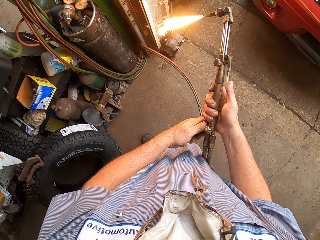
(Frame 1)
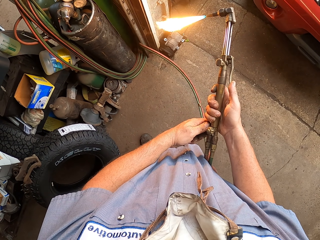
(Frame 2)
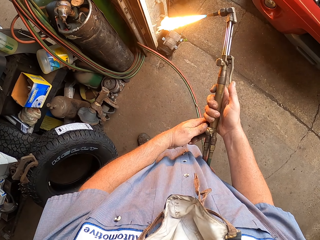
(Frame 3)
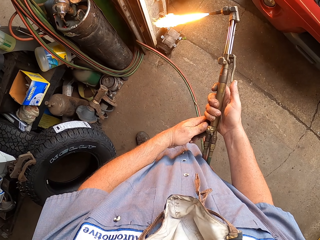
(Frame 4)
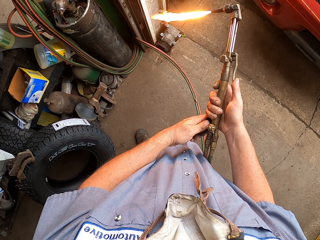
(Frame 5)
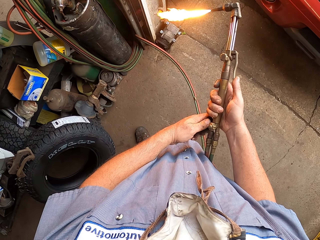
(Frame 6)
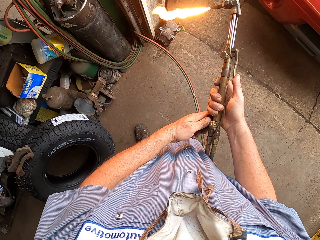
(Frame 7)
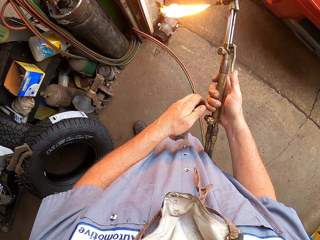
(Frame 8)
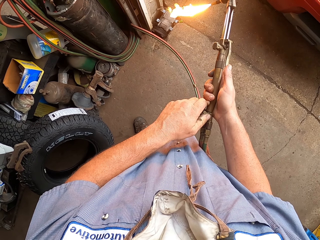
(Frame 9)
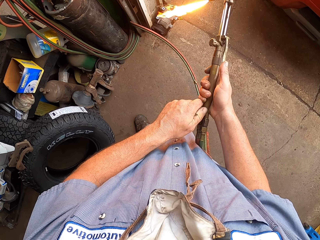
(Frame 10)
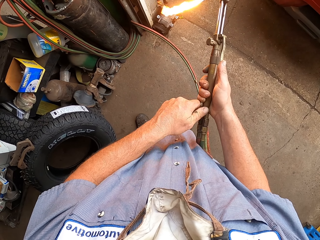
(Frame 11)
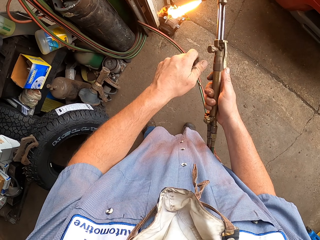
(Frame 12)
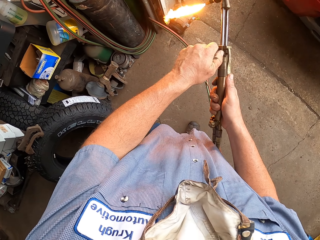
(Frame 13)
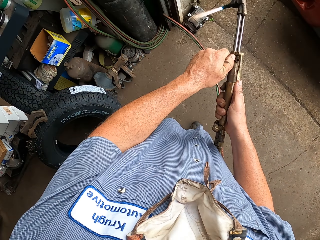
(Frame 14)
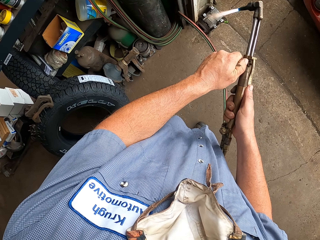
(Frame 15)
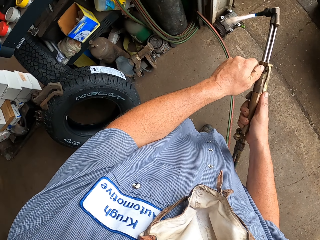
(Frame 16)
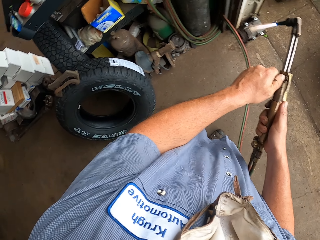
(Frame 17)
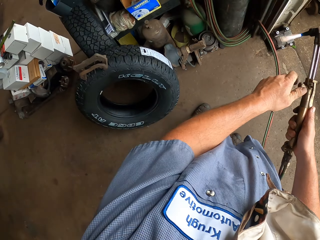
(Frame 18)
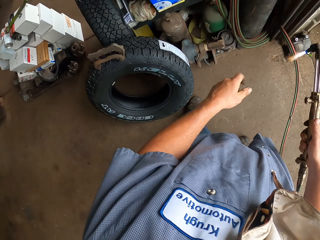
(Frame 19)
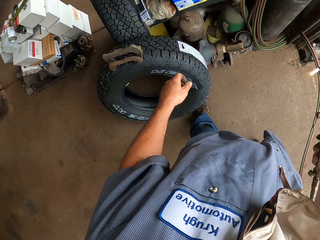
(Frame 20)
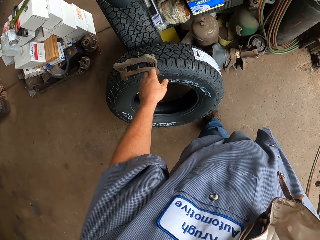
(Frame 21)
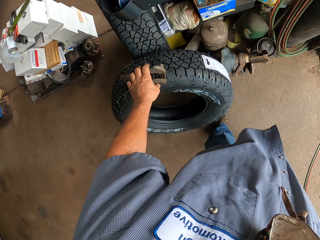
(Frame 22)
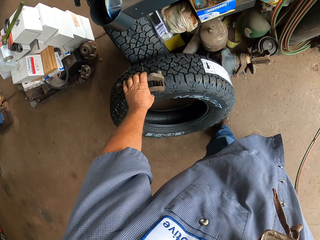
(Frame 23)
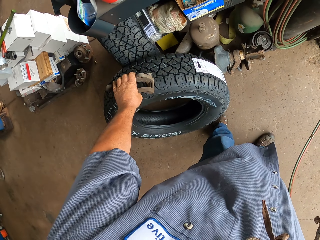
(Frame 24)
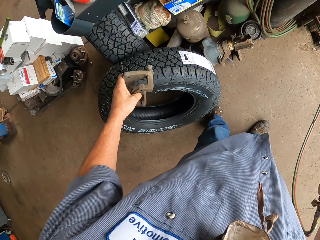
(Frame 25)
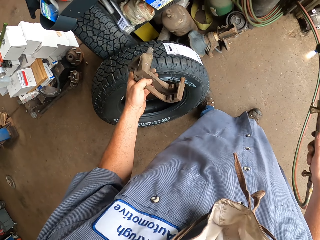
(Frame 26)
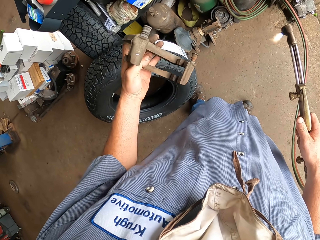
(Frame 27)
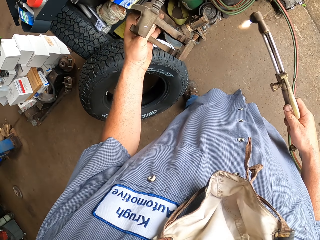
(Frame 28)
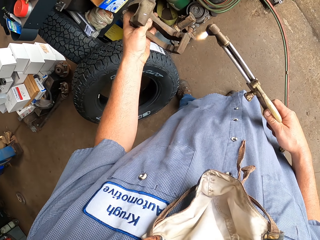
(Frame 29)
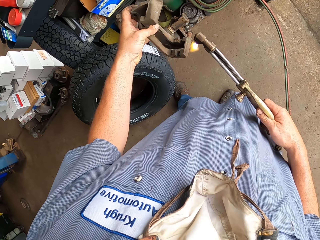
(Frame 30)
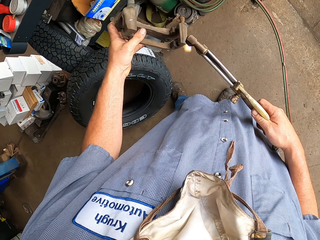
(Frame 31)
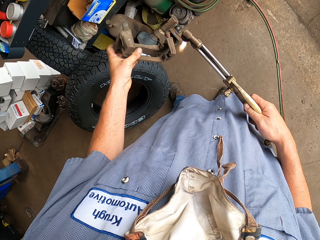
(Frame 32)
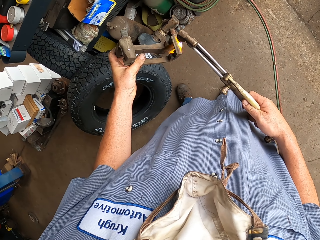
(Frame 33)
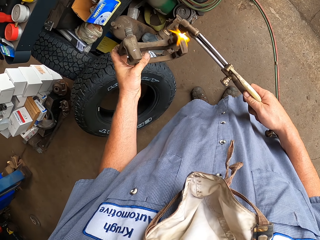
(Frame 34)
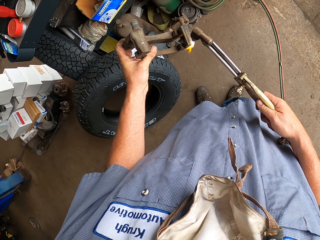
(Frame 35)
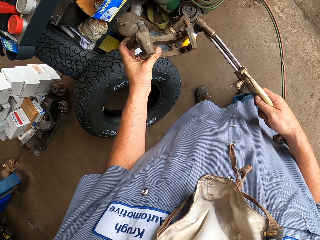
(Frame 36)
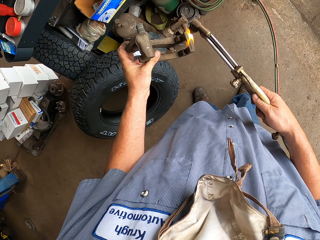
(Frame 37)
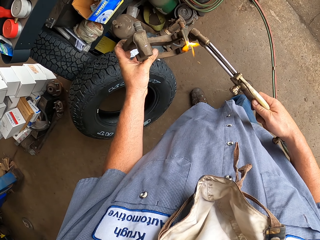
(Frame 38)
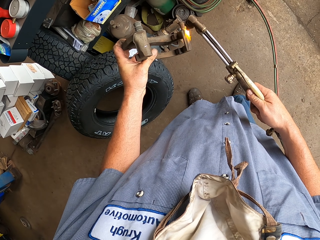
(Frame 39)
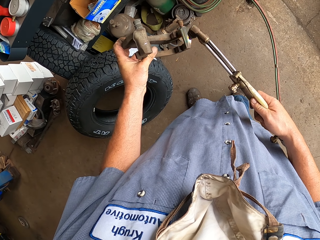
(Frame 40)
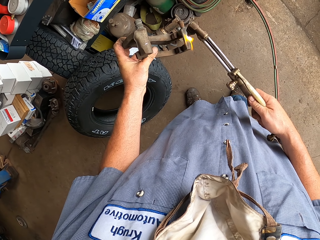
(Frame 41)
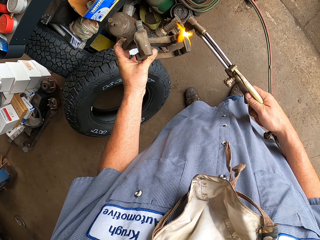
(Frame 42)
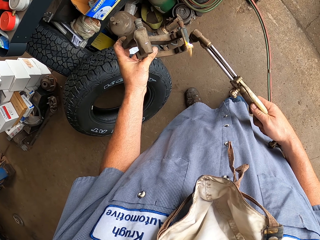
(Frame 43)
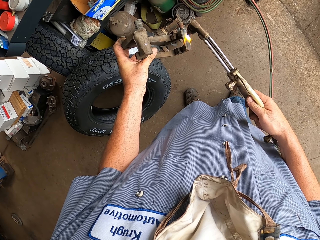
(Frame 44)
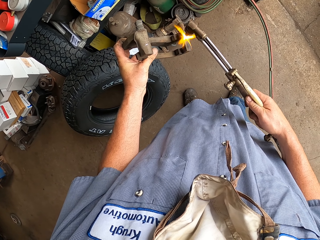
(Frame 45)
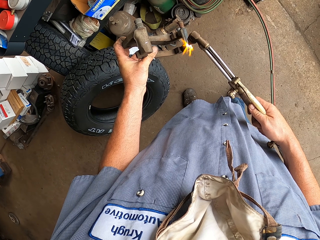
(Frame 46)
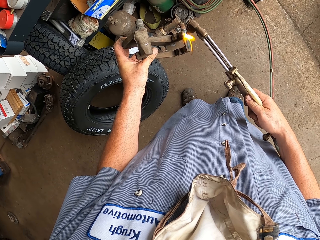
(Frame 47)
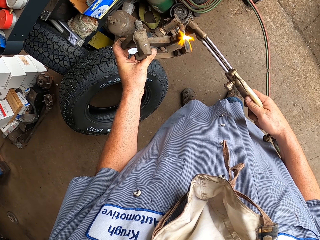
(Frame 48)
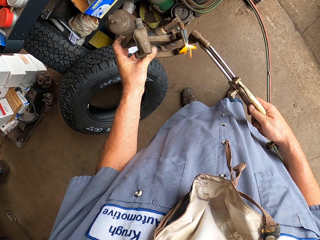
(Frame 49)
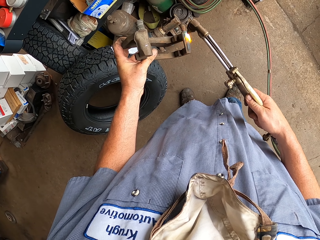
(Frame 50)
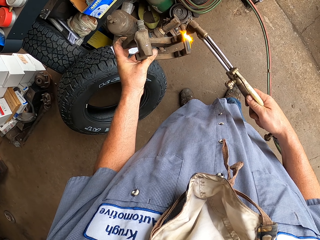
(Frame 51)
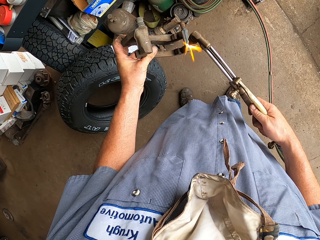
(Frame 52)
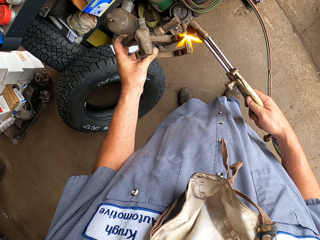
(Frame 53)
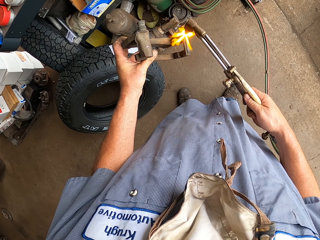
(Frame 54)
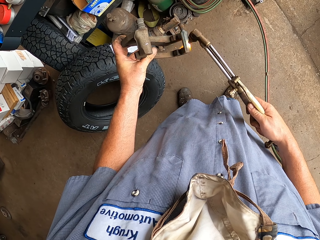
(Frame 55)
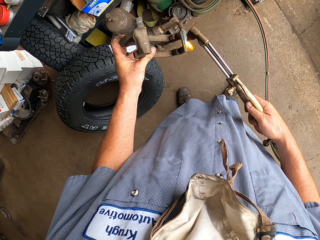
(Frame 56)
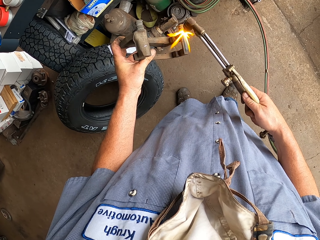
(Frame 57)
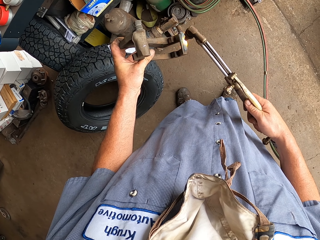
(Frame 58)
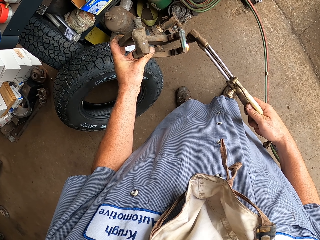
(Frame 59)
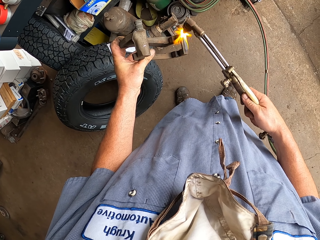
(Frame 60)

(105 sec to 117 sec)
The camera wearer regulates the fire. They take the spare on the tire. They burn the spare metal. They weld something with a welding tool.

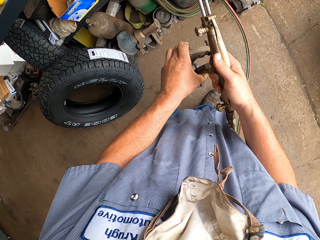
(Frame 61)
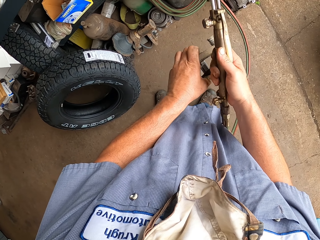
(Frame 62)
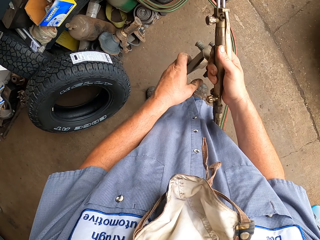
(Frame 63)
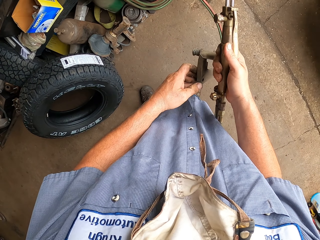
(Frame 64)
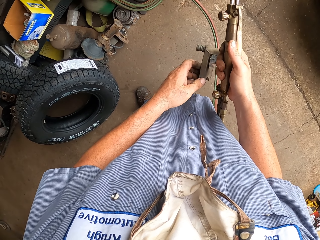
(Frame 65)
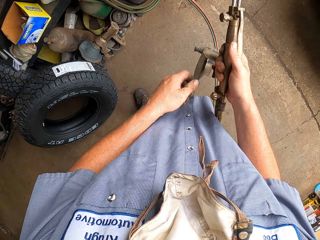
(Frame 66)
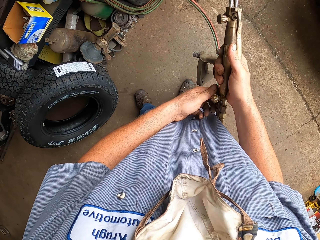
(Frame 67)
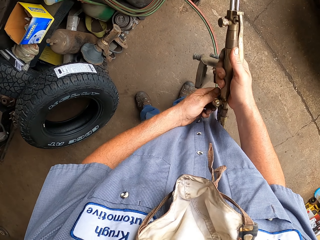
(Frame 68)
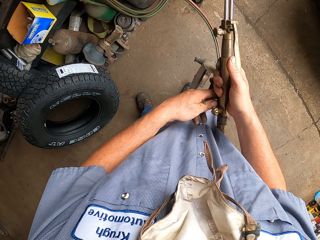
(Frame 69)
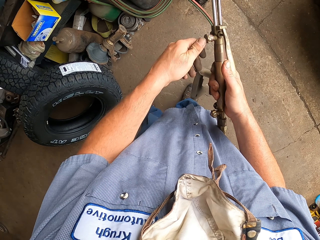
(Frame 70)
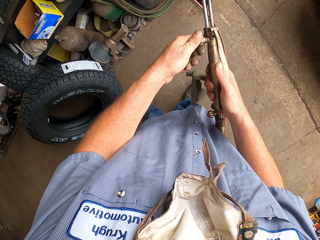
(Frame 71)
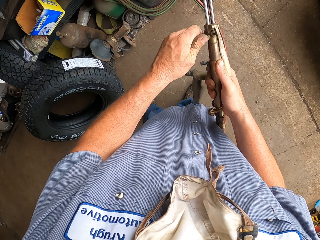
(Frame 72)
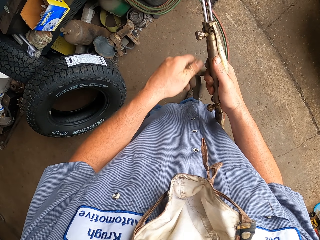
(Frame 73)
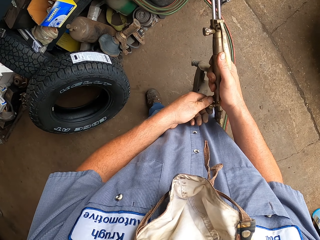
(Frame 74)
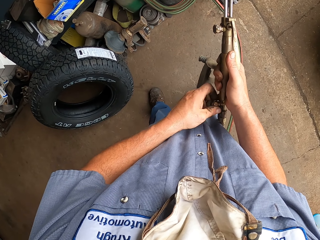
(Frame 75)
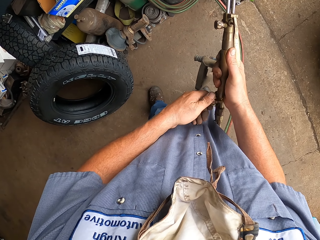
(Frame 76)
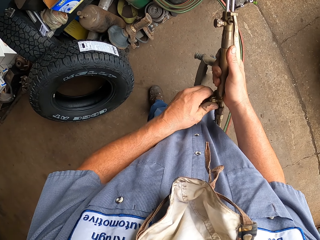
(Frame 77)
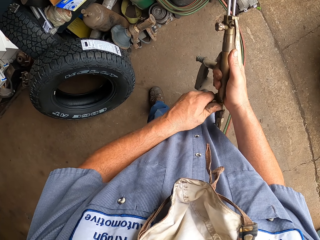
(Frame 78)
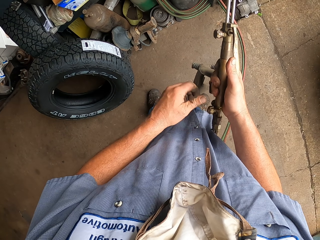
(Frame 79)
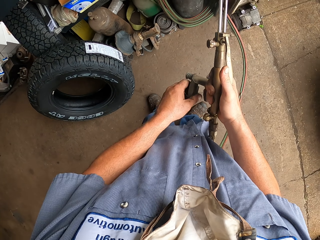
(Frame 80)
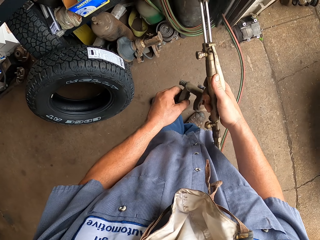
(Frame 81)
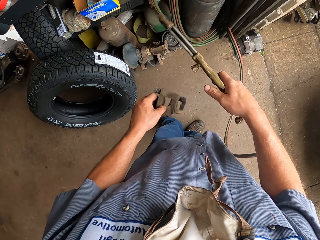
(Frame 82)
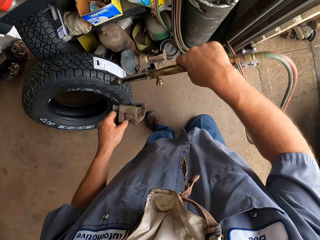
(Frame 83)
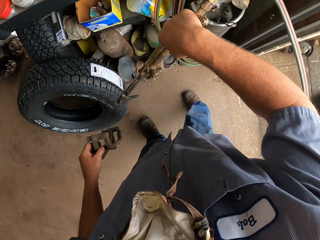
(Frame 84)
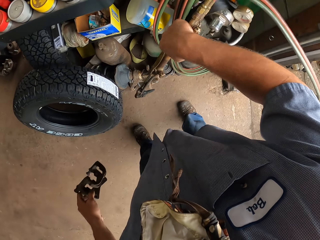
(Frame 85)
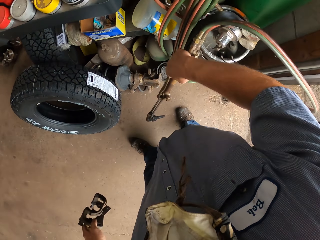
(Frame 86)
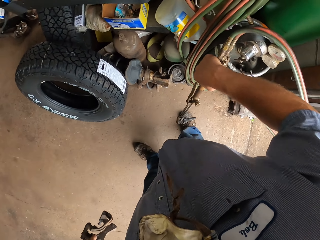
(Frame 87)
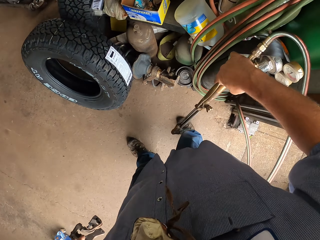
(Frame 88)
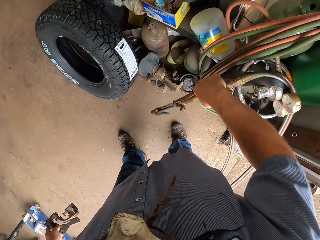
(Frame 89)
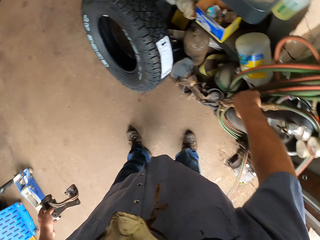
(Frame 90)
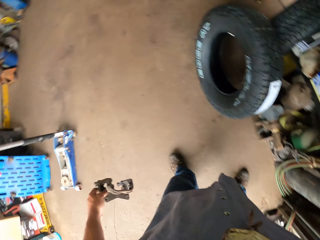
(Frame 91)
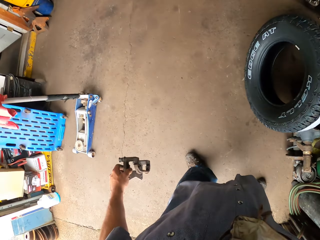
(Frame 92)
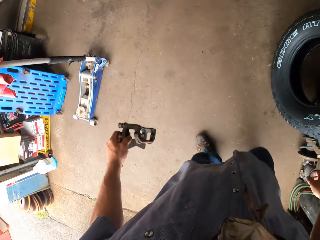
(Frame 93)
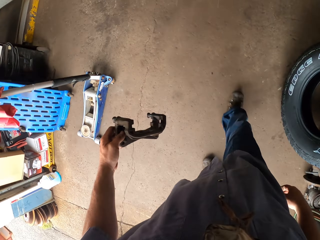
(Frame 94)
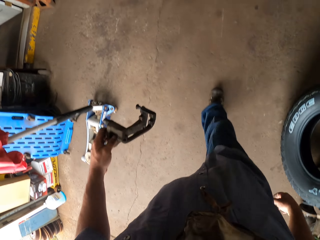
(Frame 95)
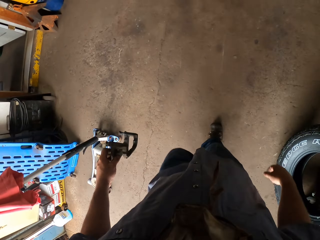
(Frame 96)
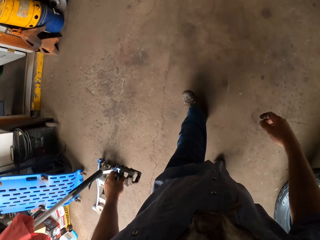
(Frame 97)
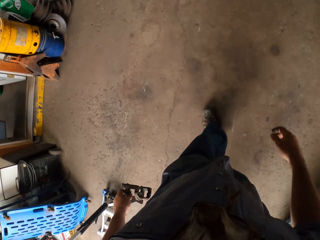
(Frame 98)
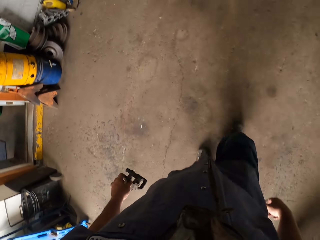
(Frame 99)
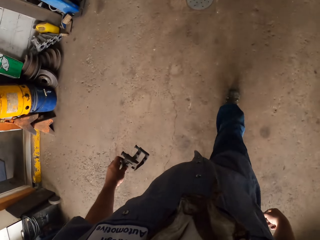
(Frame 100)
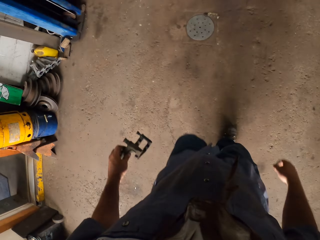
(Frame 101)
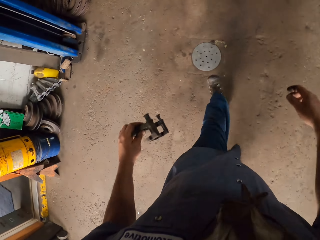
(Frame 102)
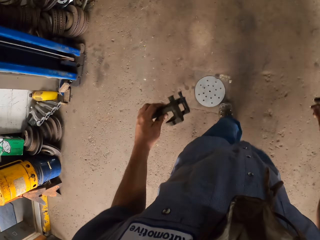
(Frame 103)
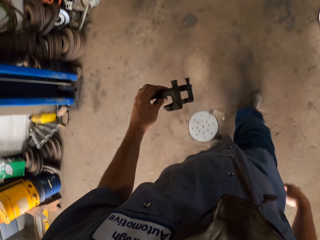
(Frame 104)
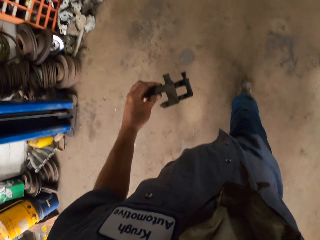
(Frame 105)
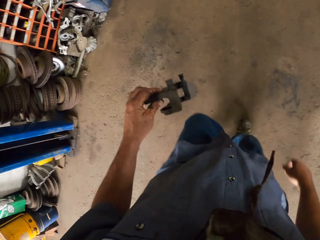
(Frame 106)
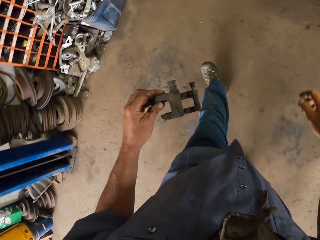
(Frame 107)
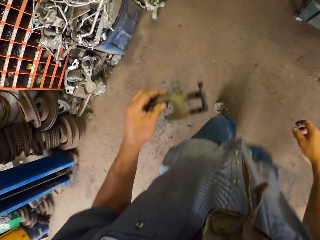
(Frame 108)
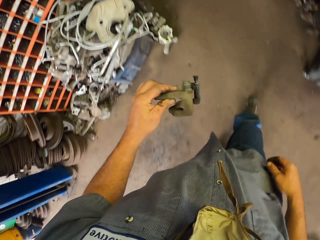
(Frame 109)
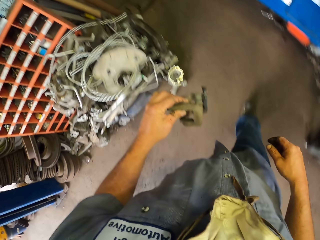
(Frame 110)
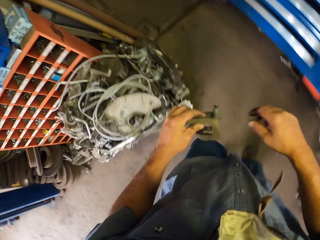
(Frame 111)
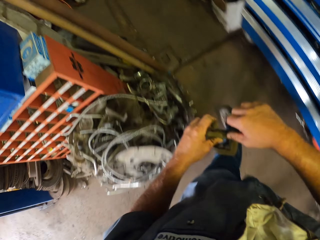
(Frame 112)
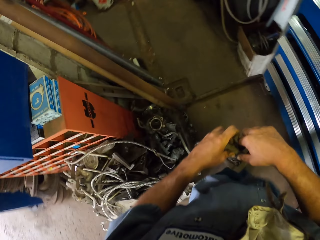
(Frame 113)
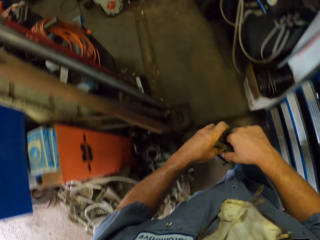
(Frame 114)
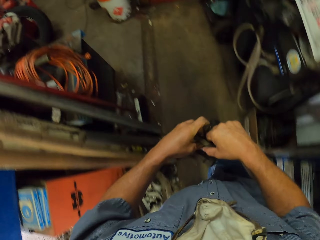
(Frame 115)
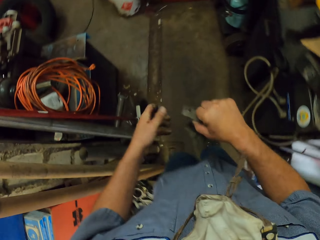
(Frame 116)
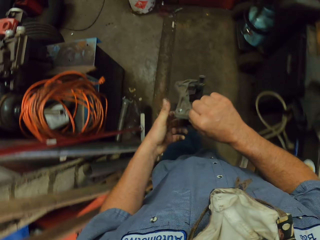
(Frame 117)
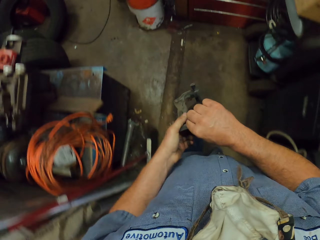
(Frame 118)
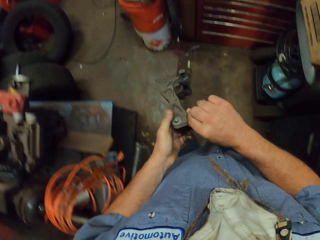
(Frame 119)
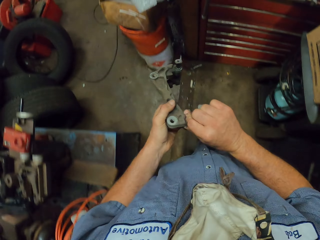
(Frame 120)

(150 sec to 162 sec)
The camera wearer puts off the fire on the welding machine. They hang the gas cable. They put down the welding machine on the floor. They carry something and walk in the garage.
